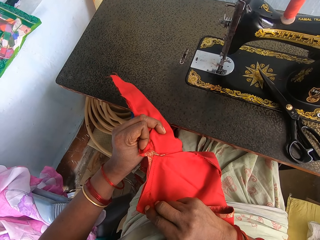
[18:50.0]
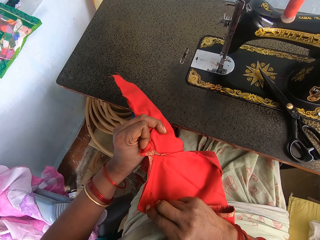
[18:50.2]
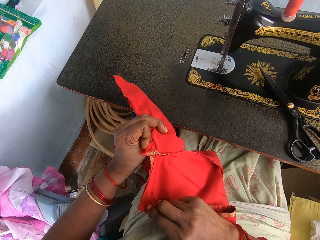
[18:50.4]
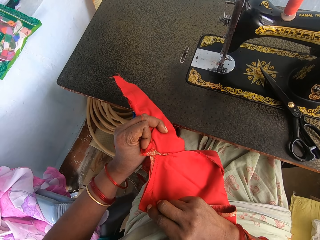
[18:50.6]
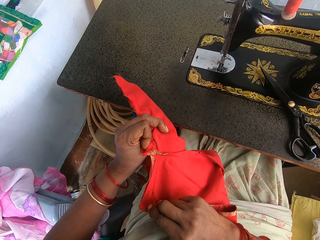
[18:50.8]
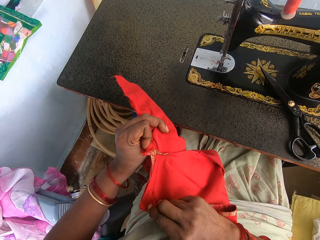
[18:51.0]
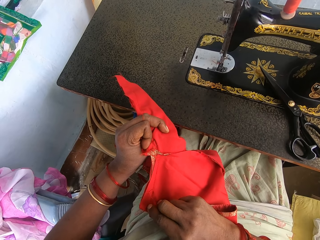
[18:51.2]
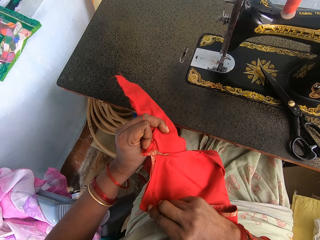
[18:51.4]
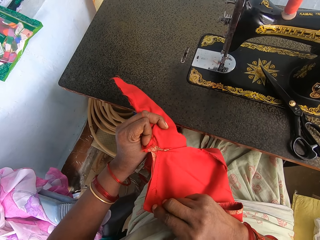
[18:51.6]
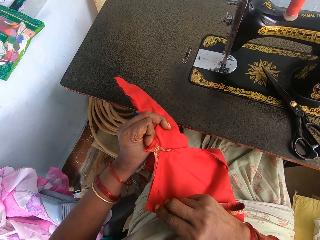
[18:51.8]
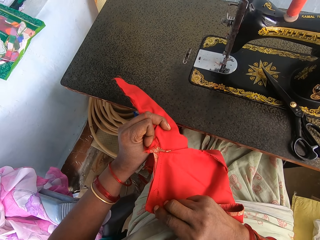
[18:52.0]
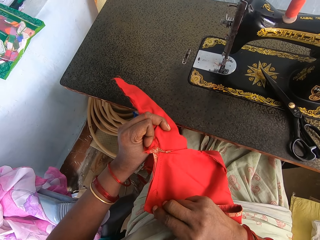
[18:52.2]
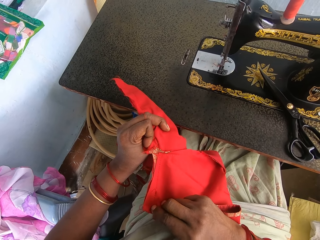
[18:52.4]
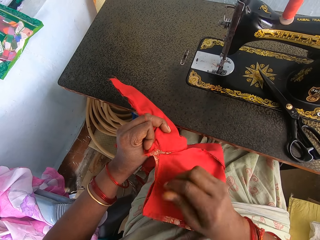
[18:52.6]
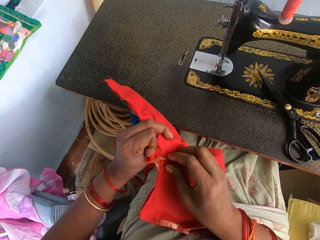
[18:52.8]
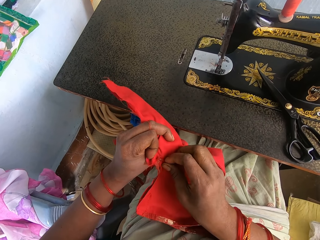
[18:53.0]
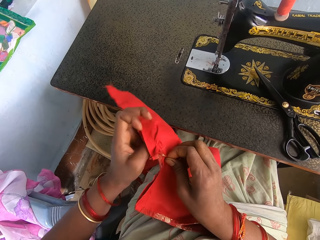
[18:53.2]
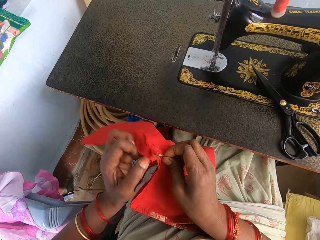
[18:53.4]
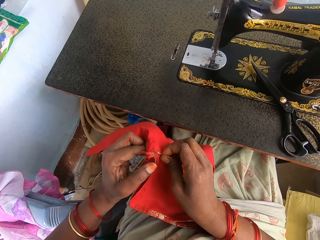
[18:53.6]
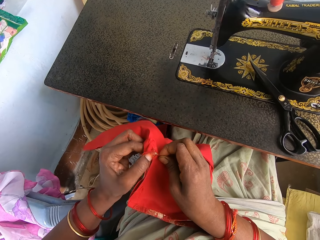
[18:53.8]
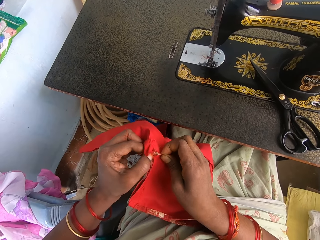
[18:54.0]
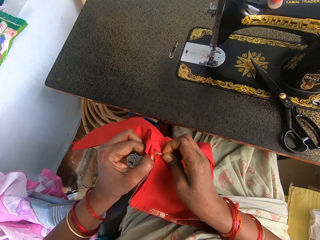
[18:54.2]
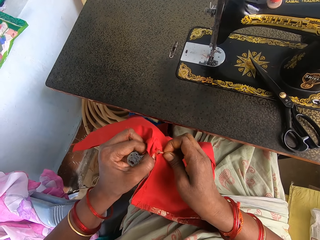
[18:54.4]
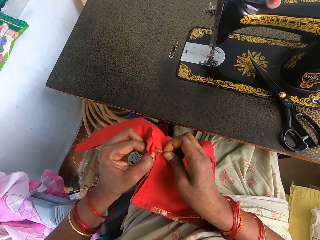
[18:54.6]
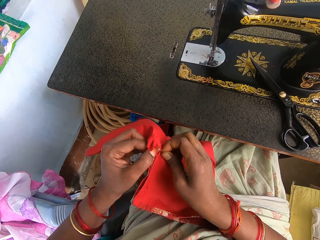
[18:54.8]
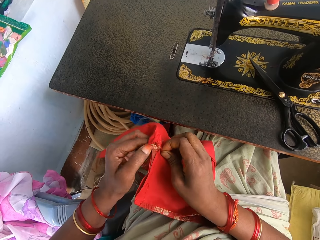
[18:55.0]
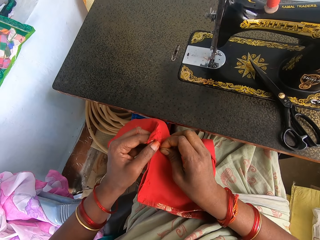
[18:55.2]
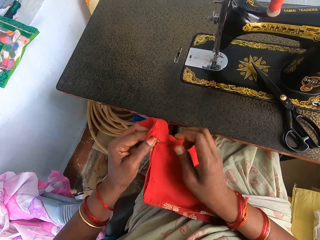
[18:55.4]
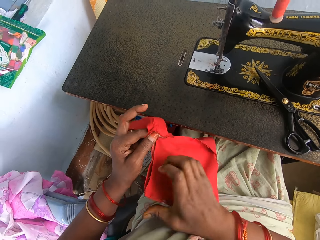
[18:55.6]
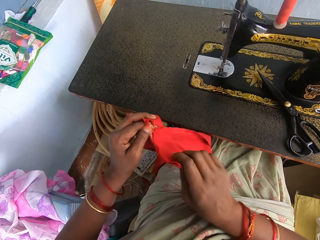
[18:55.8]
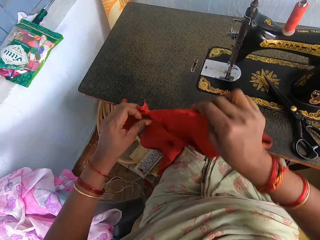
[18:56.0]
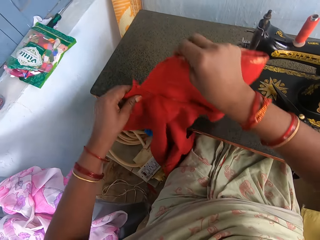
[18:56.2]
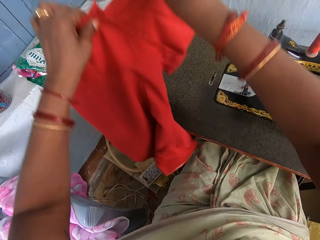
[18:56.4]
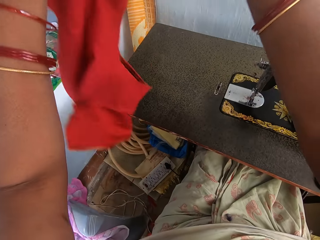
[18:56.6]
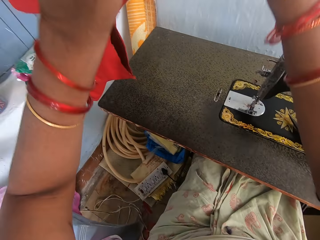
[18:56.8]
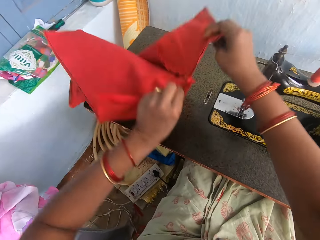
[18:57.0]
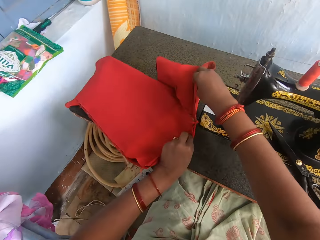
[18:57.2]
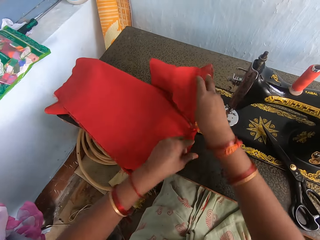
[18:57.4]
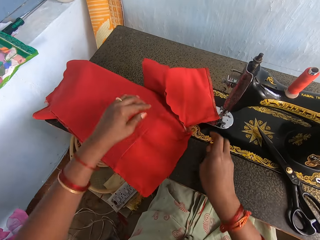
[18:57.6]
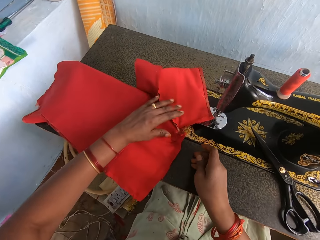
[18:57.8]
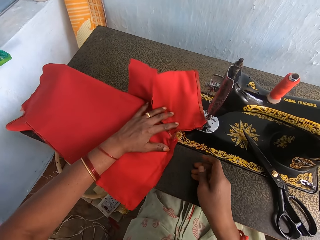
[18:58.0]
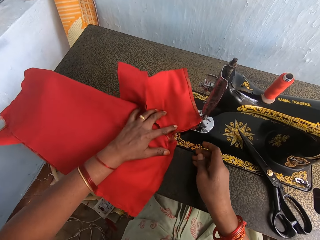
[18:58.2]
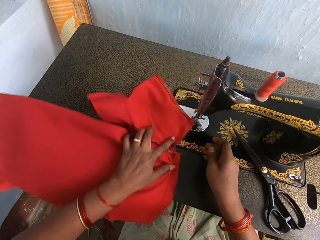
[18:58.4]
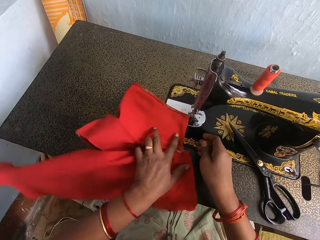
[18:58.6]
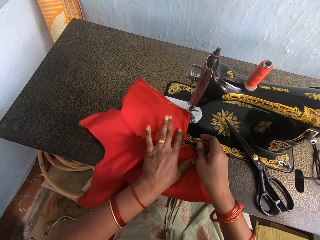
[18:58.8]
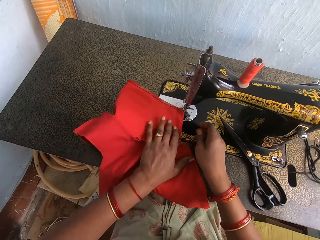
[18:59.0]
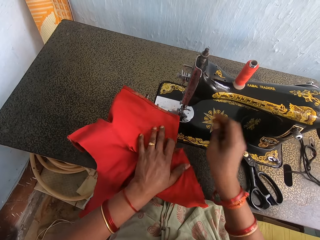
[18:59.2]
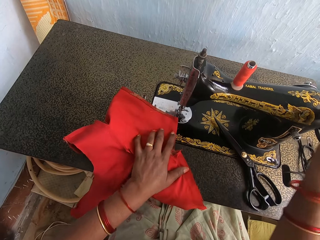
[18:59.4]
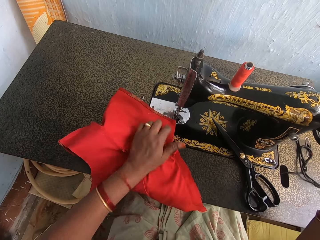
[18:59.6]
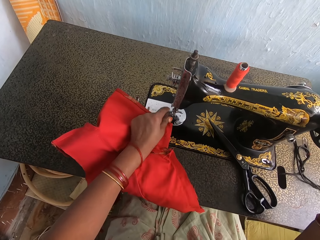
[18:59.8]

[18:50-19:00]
The camera wearer looks at the piece of cloth. He adjusts the top with his hands. He pulls the hanging threads. He lifts the top with his hands. He places the top on the table. He moves the top to the slide plate.

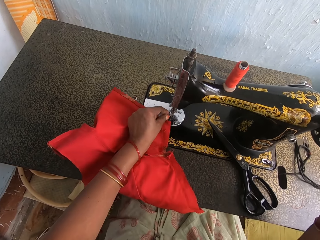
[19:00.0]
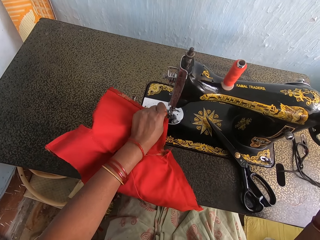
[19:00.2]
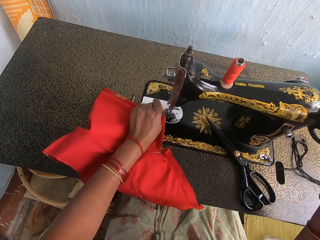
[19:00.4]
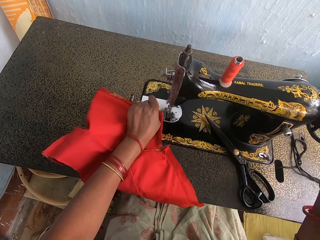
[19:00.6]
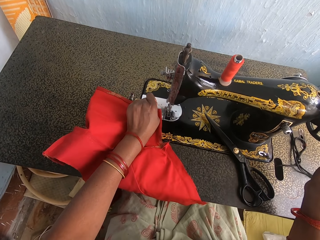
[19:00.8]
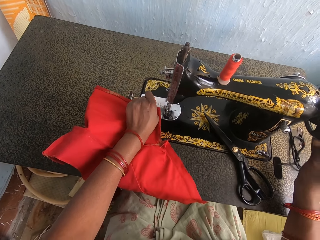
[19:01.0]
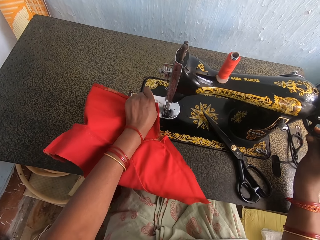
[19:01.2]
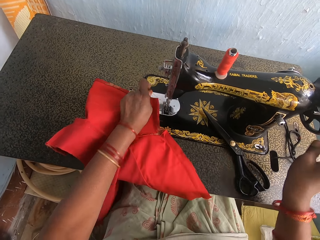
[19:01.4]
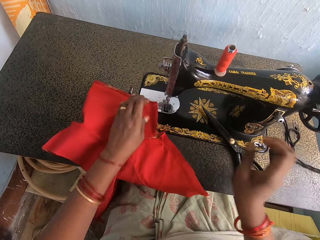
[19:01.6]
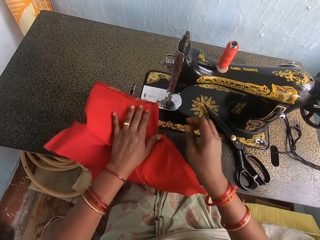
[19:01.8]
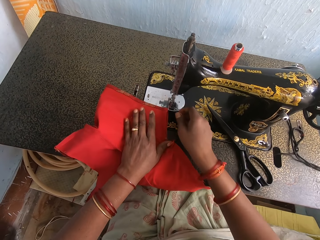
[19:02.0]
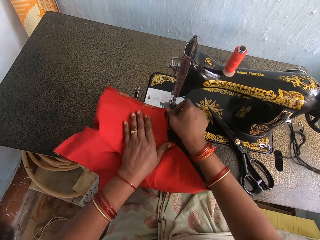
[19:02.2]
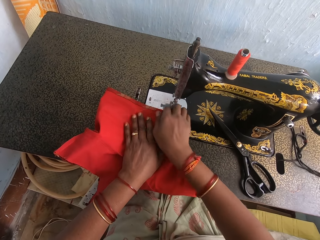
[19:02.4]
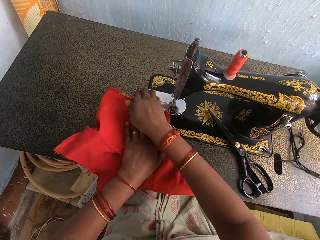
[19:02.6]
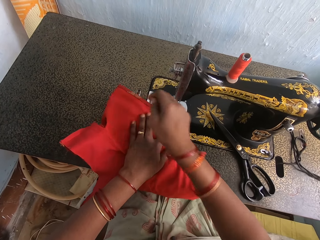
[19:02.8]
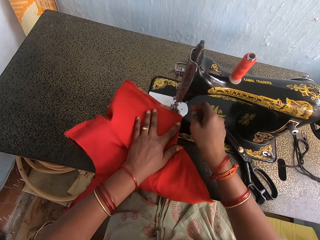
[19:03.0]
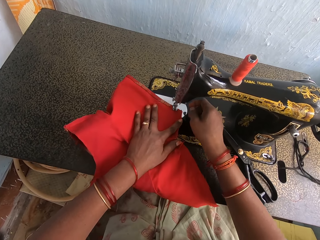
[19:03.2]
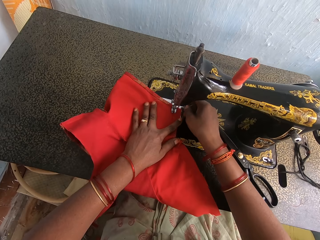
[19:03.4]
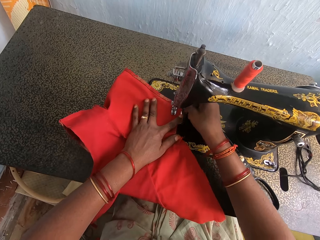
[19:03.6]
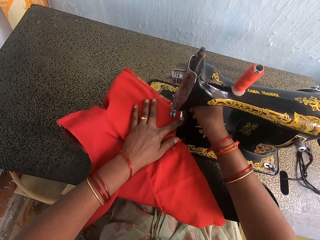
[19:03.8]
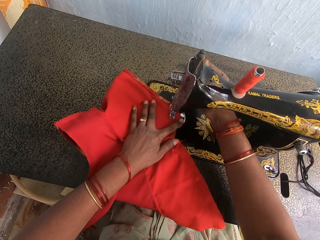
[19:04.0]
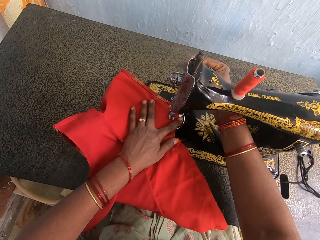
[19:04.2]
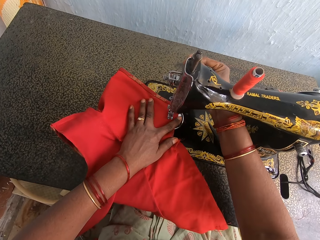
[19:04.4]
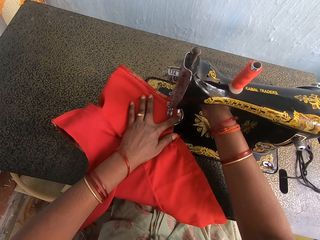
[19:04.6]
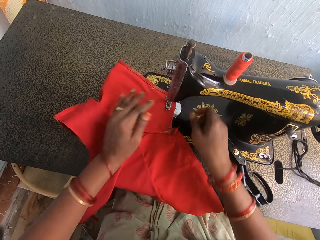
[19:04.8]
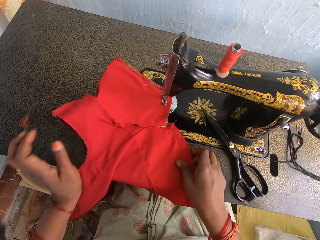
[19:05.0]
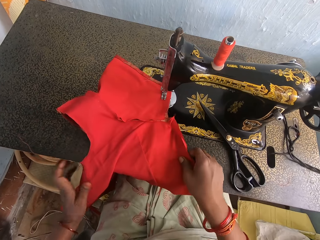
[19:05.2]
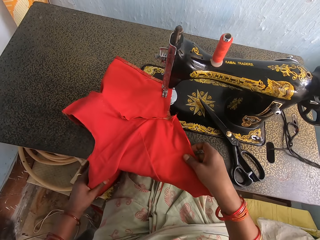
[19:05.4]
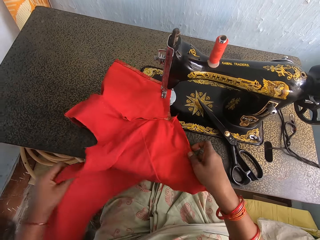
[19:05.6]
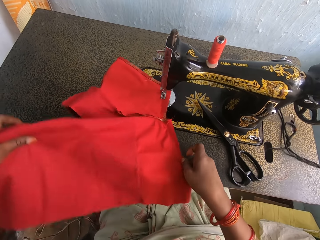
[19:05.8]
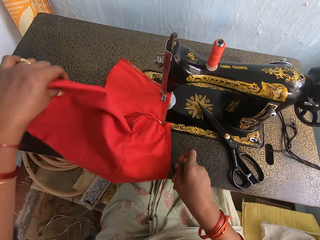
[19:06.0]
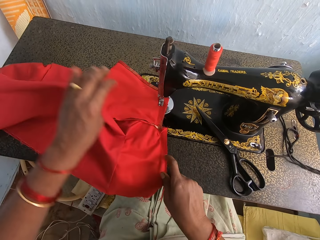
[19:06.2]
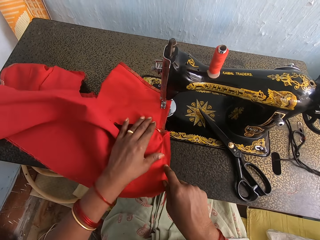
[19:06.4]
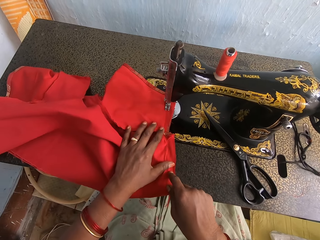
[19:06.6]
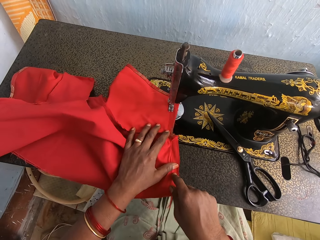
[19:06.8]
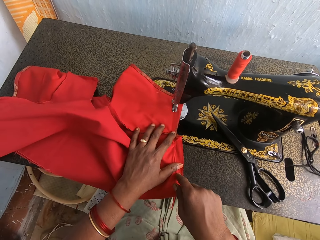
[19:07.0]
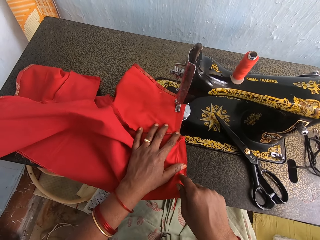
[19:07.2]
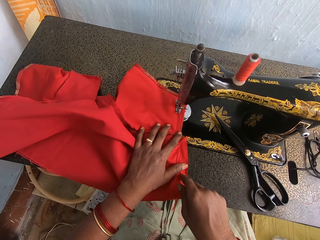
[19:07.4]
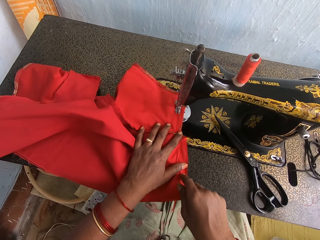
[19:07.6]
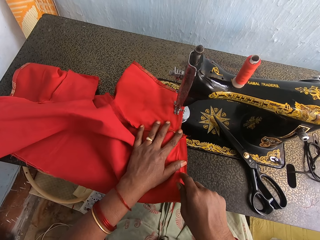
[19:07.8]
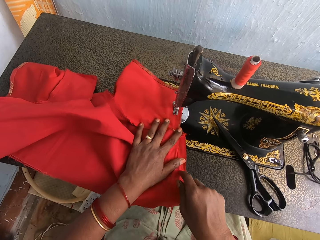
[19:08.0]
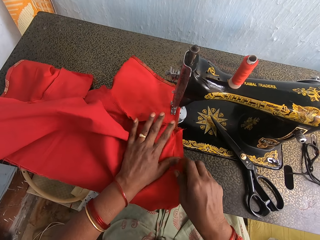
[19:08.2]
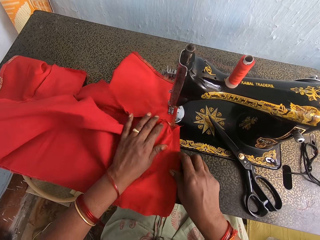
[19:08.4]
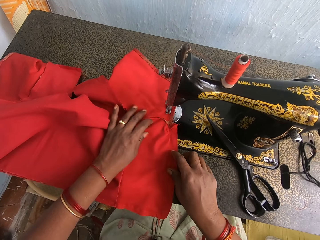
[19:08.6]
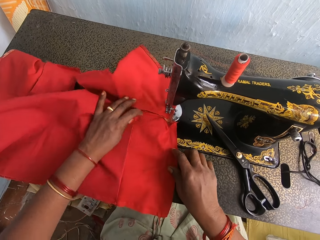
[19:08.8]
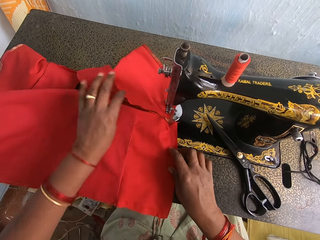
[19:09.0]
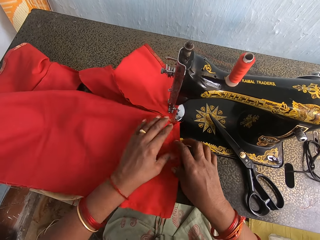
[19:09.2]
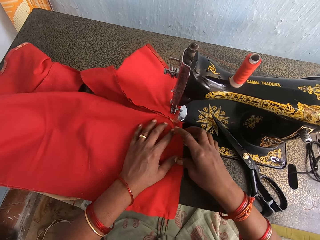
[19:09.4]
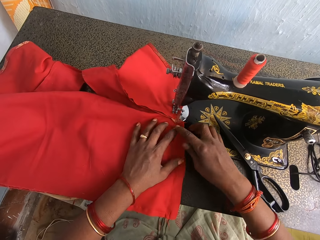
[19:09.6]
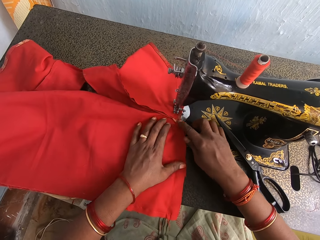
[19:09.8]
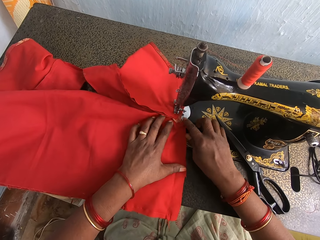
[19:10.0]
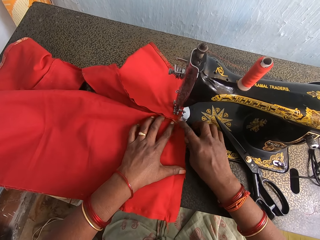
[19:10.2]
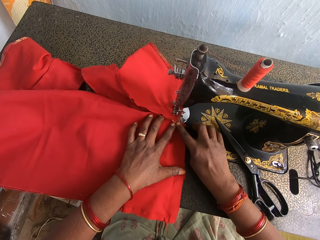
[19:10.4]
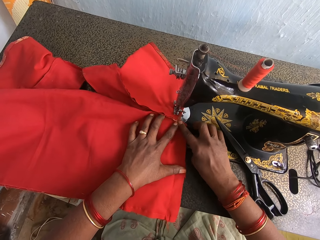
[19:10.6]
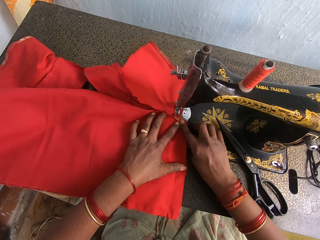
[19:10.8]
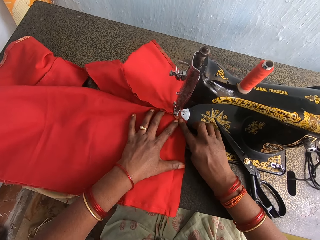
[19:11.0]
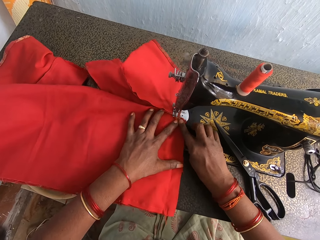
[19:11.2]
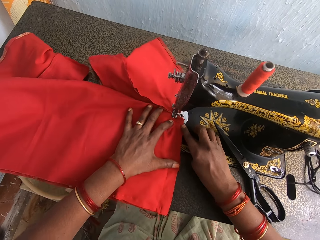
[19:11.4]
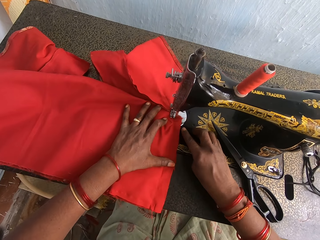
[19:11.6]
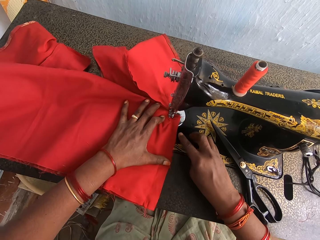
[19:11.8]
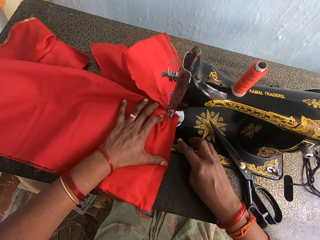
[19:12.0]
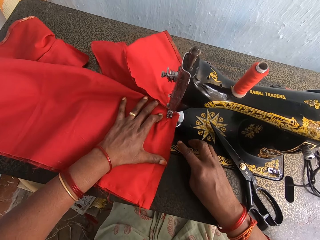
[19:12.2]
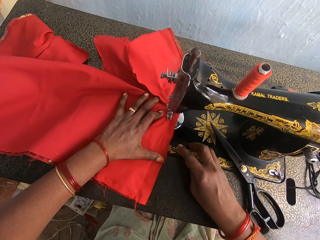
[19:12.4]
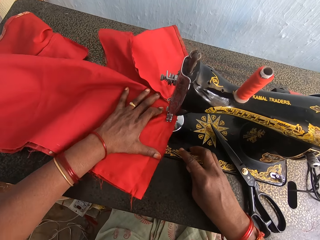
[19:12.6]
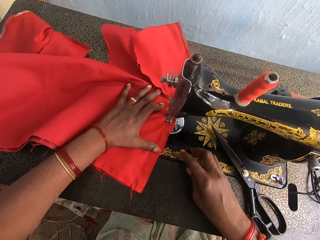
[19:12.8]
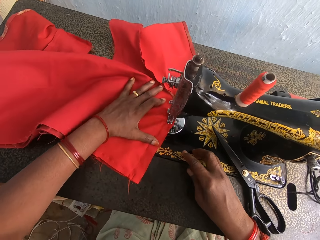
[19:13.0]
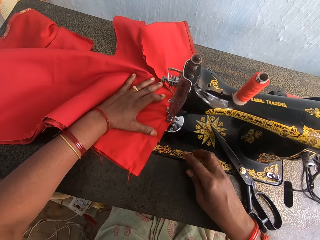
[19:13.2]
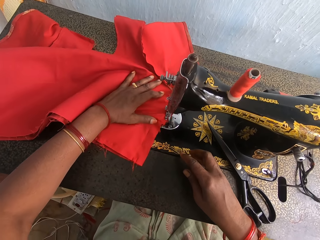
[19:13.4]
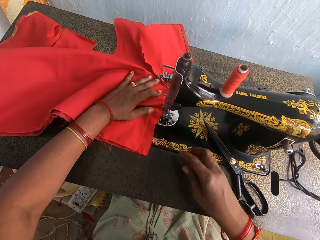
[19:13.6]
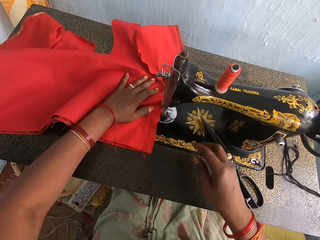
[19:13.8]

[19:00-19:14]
The camera wearer pulls the thread with her hand. She stitches the cloth. She rotates the sewing wheel. She moves the thread aside. She moves the top on the slide plate. She lowers the reverse lever with her hand. She adjusts the top with her hands. She sews the top with the sewing machine. She adjusts the top with her fingers. She sews the top with the sewing machine.
